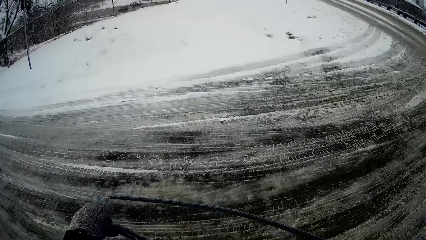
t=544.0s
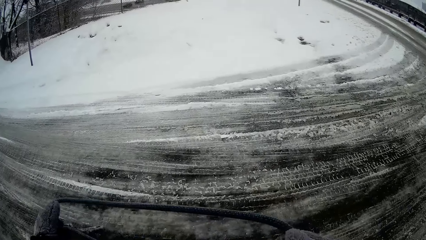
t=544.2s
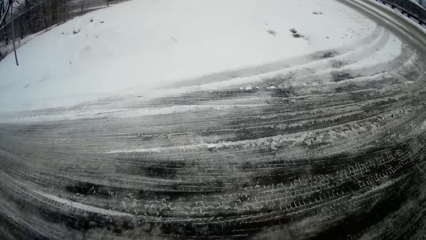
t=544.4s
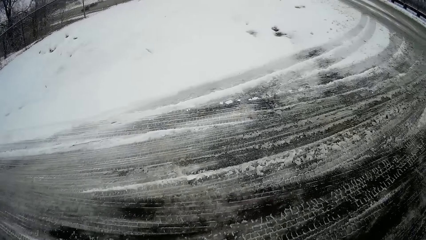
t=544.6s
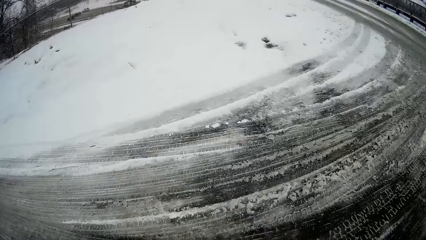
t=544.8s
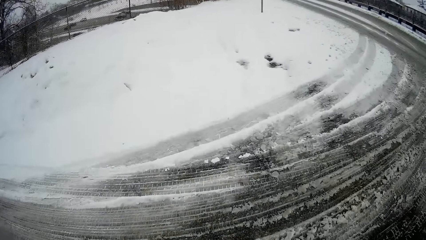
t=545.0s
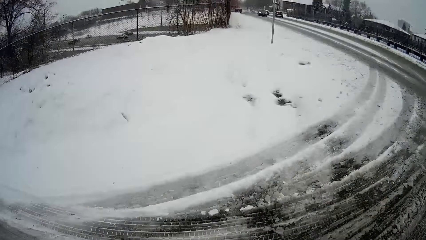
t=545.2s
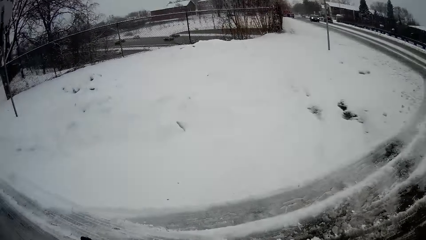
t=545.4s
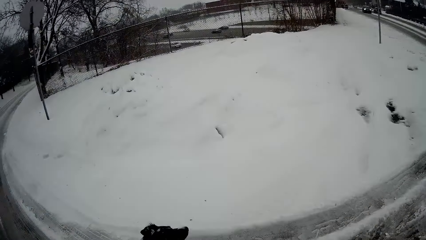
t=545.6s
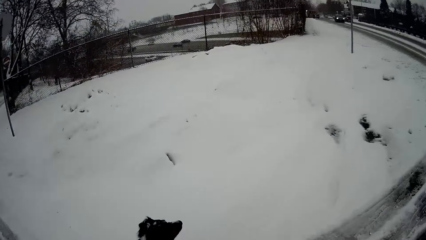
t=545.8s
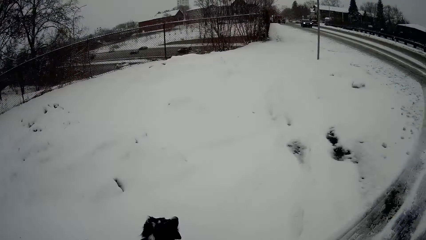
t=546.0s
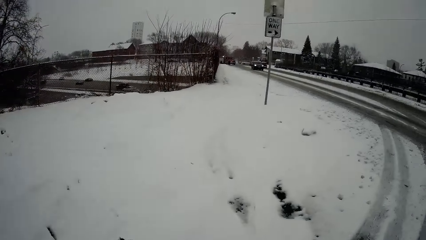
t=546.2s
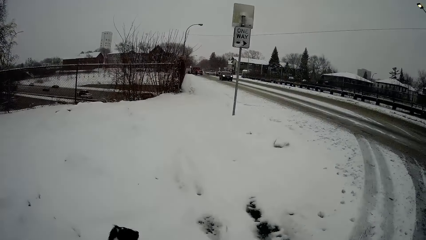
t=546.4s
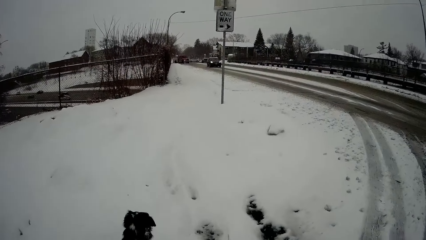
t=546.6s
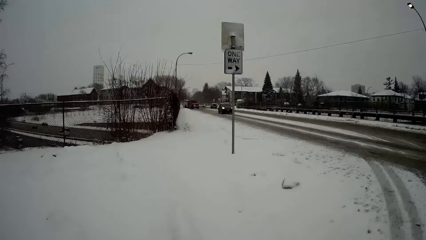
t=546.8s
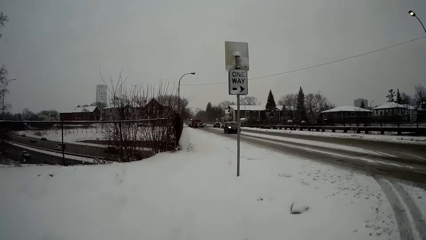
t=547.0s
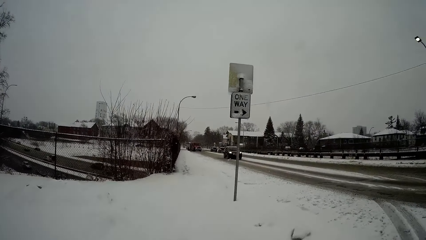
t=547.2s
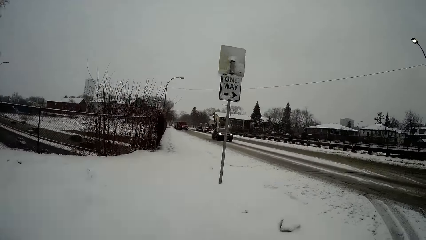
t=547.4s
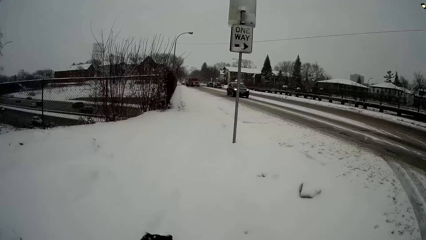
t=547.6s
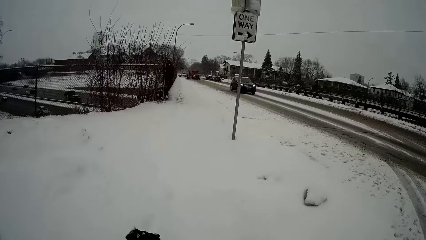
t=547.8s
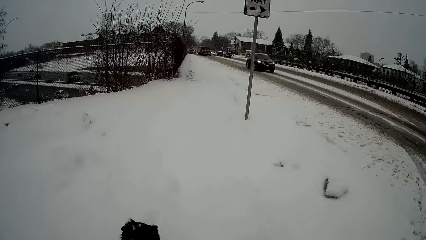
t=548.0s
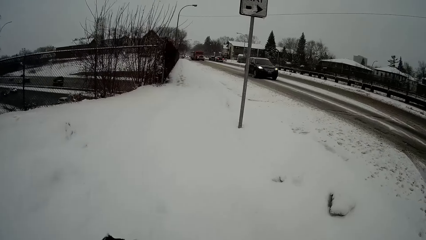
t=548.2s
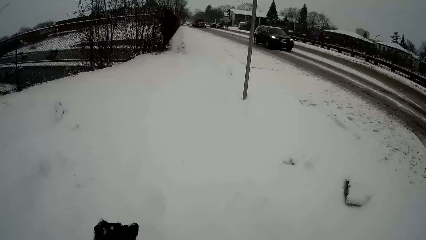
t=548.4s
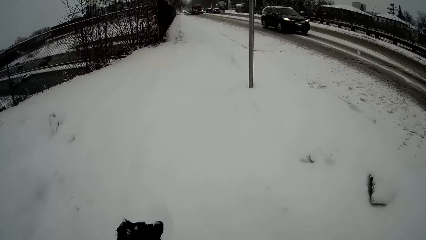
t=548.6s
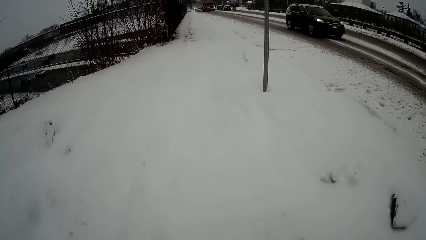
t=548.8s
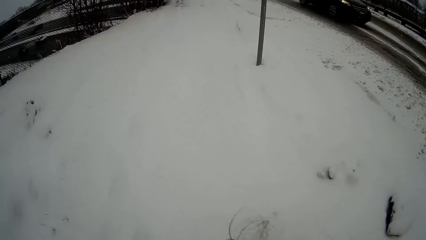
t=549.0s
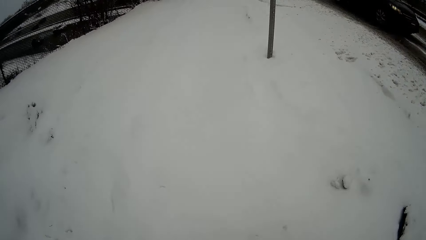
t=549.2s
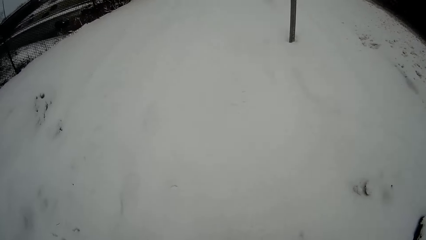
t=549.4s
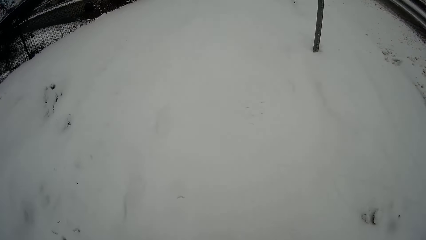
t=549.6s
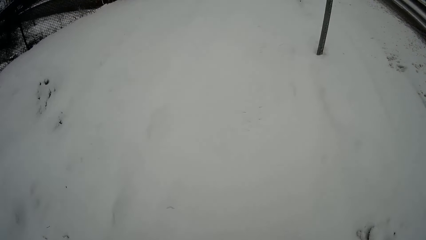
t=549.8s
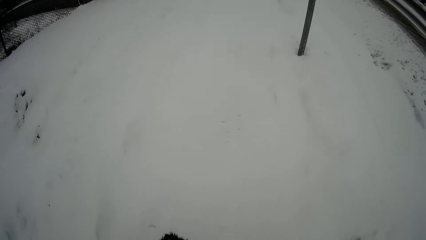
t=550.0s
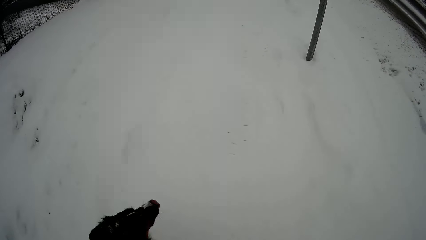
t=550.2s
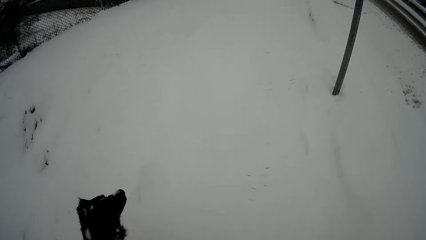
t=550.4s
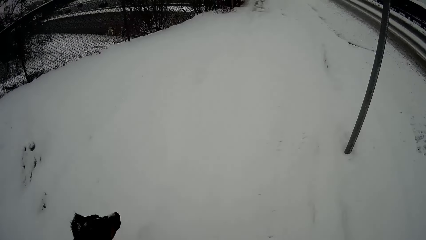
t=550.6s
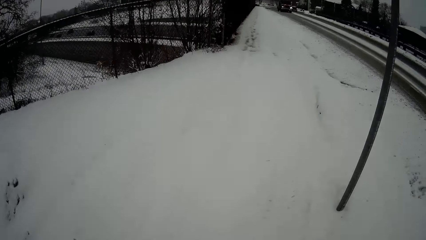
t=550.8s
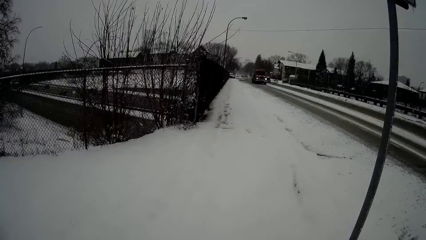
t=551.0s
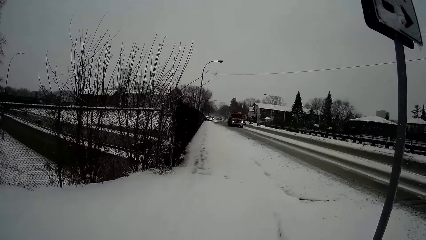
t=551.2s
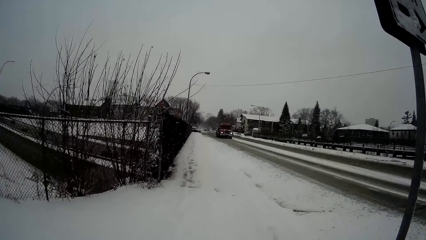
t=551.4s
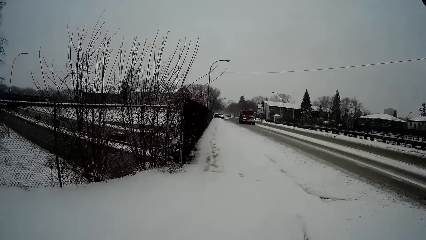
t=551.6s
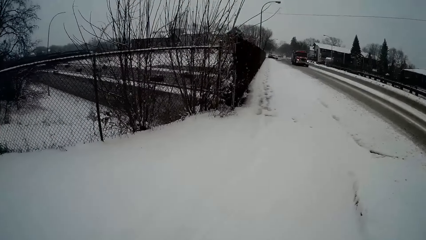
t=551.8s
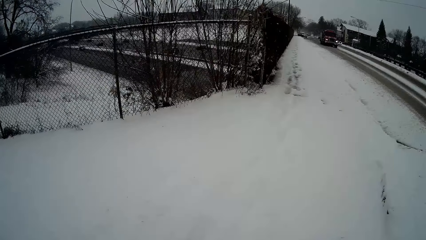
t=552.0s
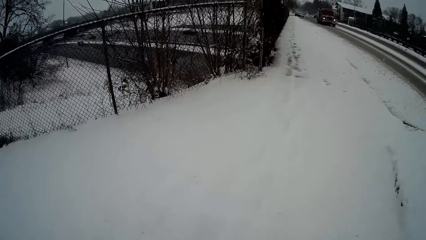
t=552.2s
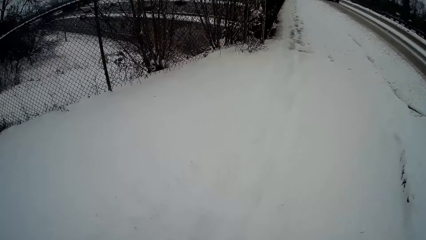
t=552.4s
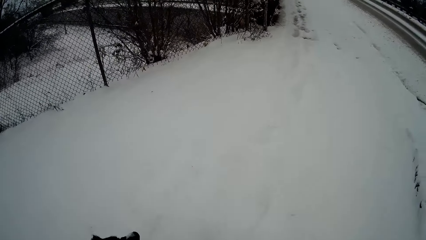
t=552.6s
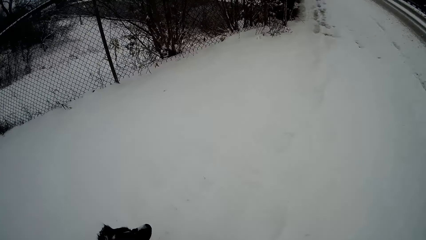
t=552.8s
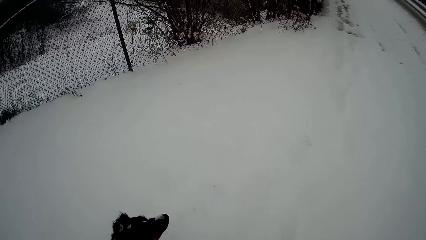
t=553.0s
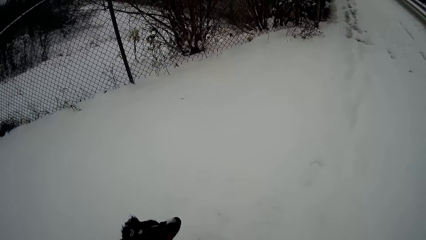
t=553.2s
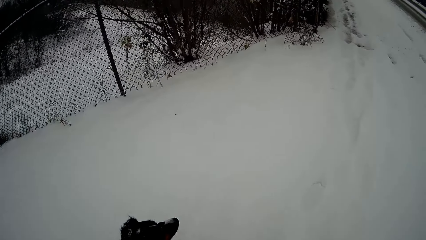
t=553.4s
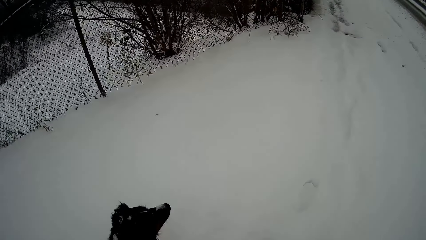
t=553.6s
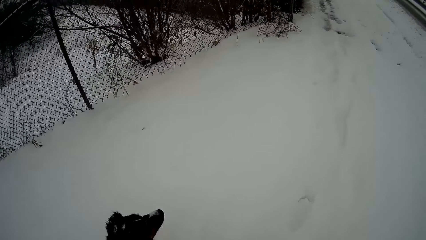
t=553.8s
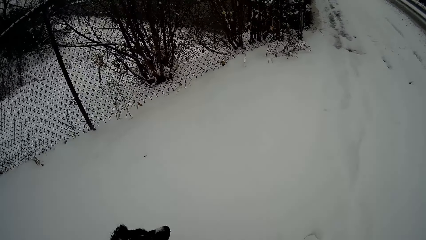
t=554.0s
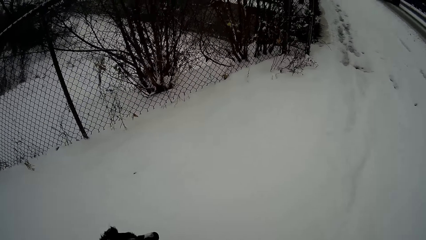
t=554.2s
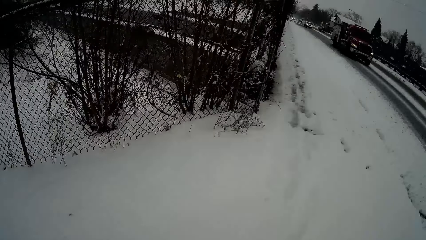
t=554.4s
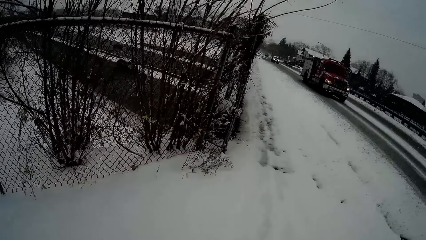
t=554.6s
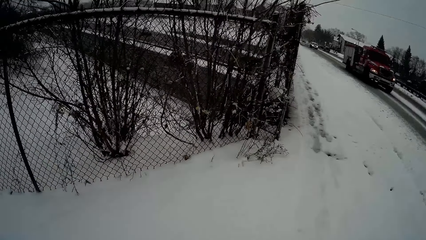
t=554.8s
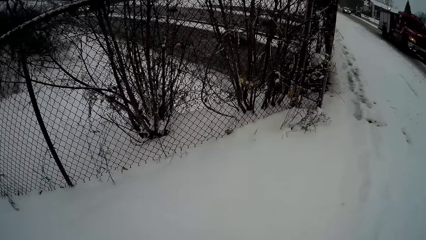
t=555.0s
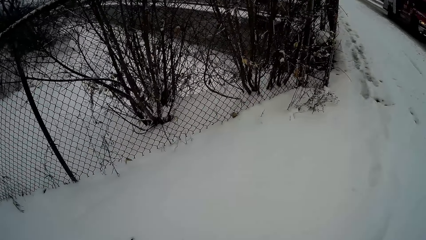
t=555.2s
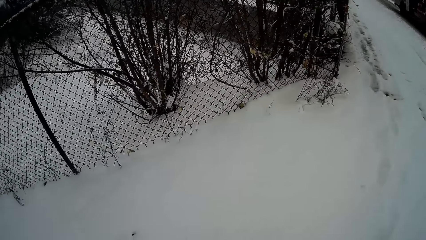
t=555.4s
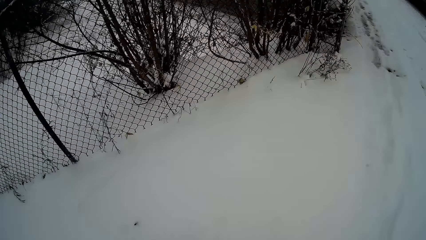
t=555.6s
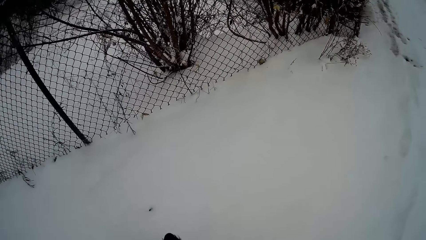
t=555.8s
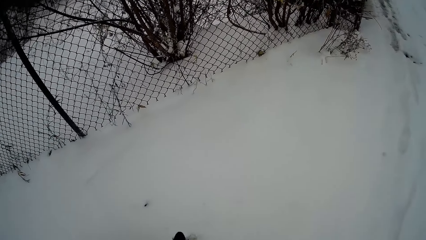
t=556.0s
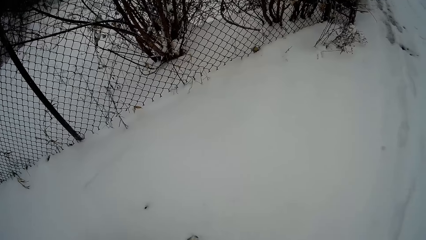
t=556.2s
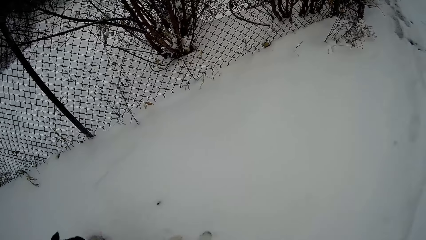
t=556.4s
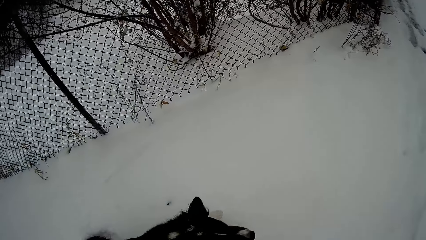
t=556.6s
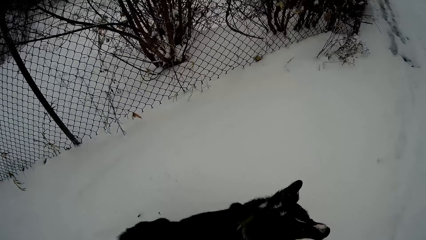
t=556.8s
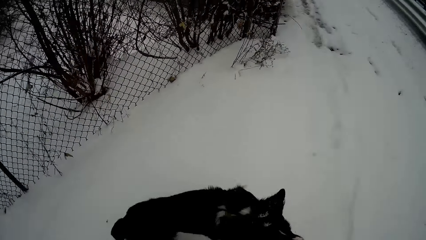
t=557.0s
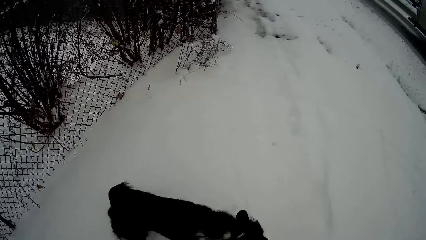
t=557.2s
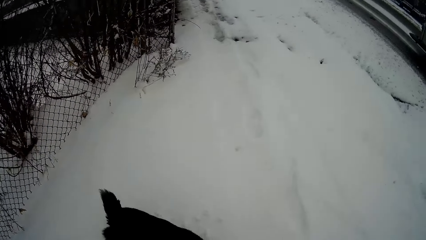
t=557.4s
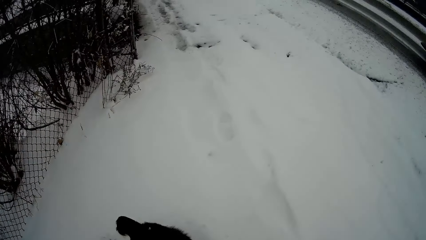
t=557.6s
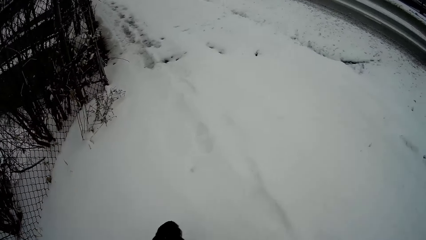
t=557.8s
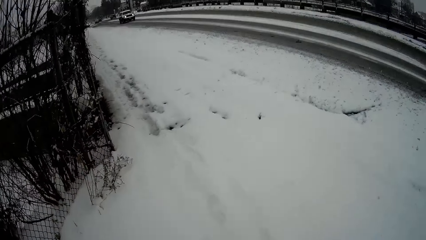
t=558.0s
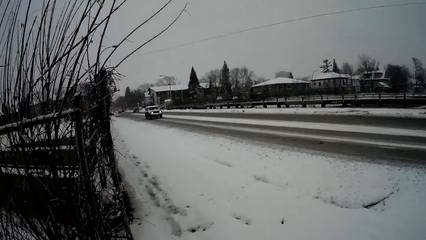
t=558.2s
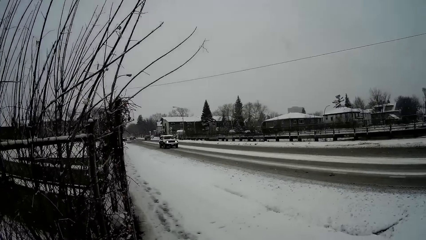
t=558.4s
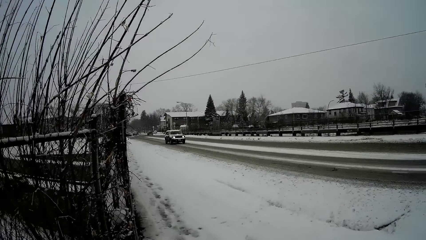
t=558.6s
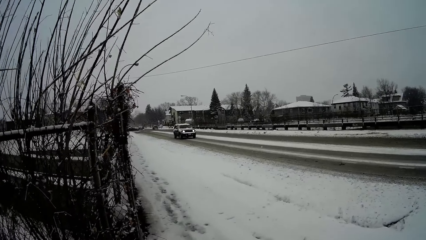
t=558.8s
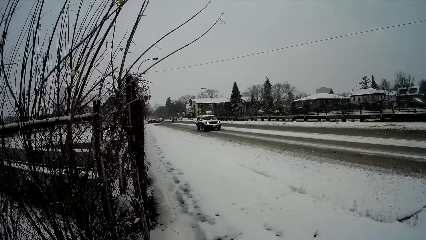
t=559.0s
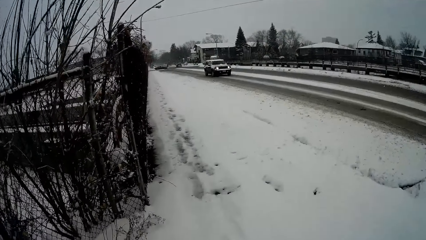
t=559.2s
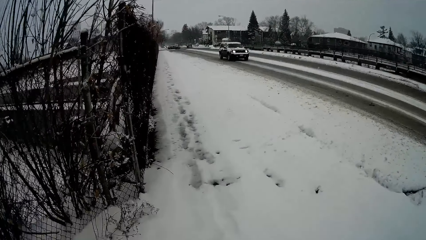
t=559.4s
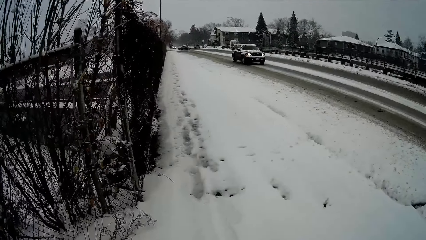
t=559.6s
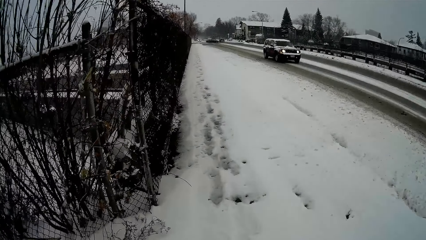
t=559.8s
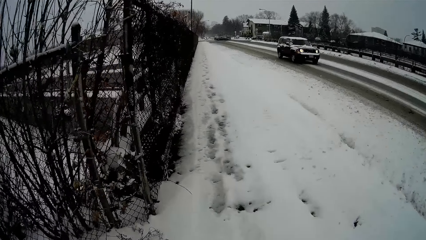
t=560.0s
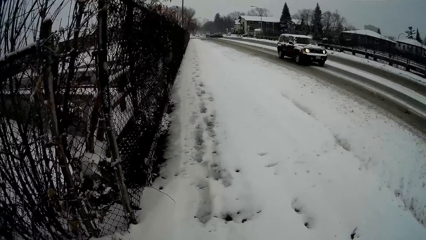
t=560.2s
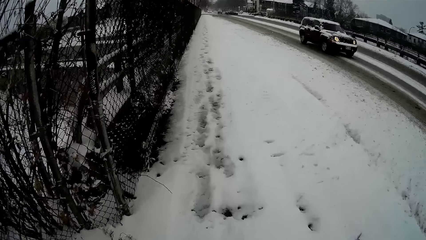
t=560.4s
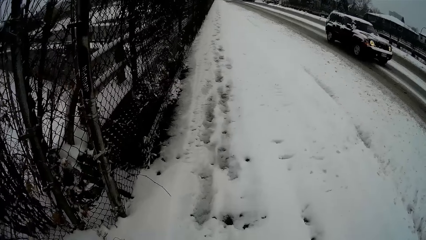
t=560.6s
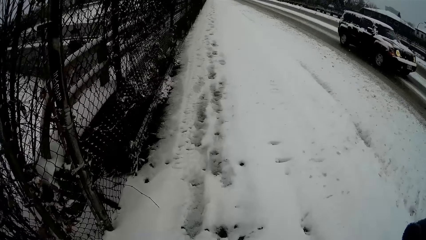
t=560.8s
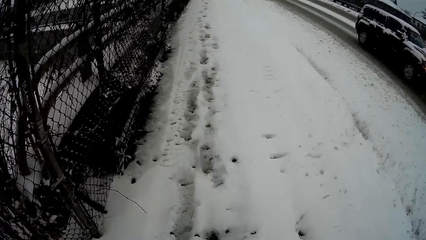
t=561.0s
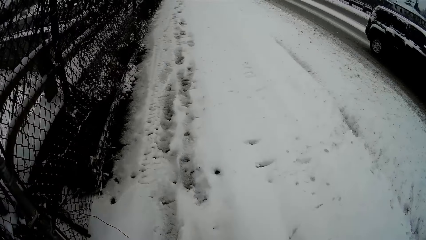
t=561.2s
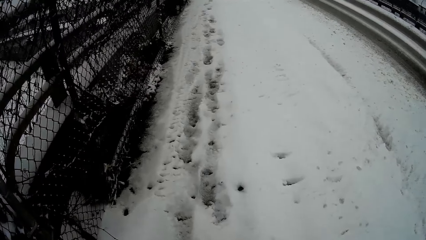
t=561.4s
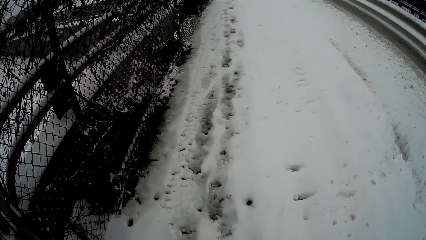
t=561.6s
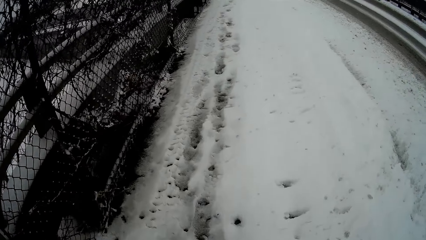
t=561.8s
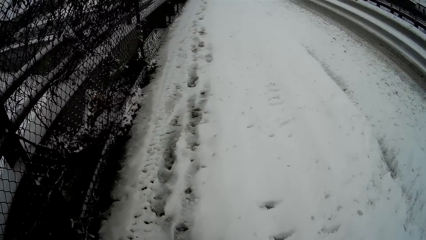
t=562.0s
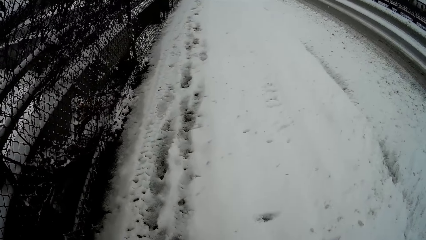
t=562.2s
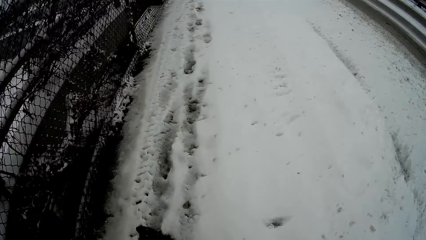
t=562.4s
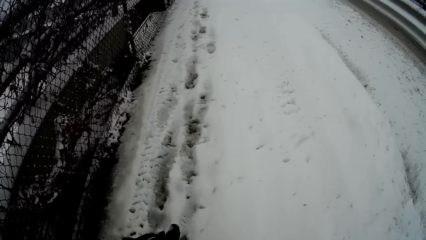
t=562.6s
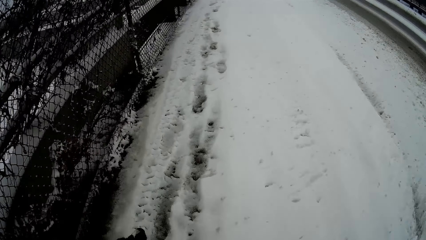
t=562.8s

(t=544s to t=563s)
The camera wearer stops. The dog plays with the camera wearer. The camera wearer looks around and walks with the dog.
